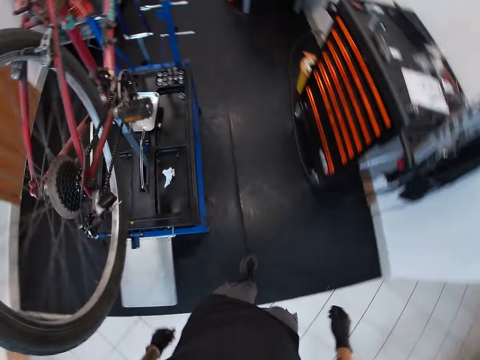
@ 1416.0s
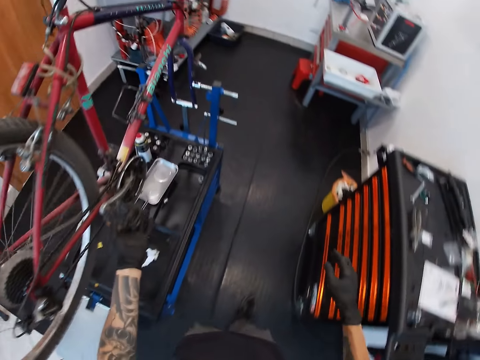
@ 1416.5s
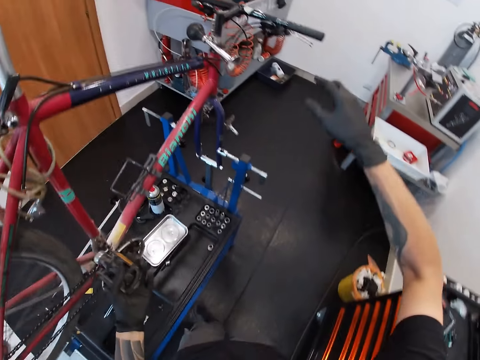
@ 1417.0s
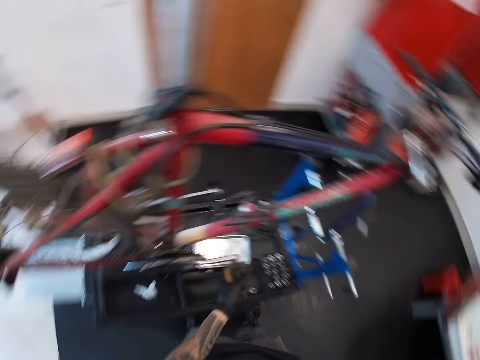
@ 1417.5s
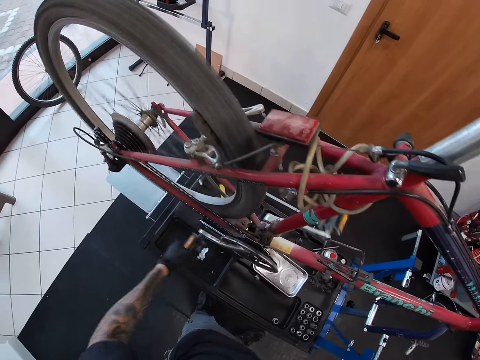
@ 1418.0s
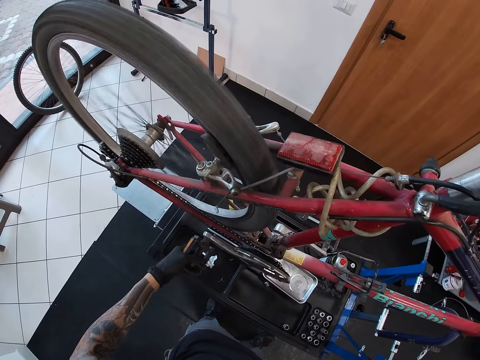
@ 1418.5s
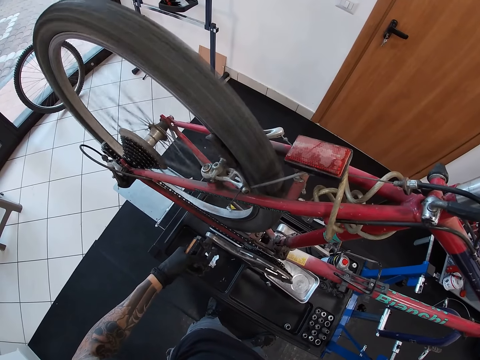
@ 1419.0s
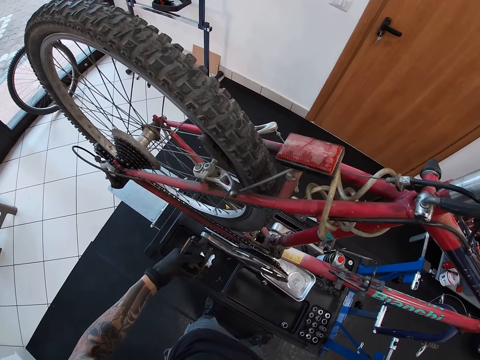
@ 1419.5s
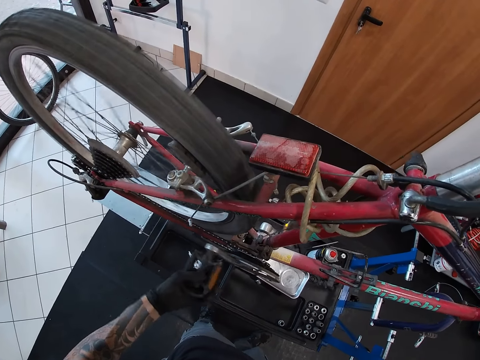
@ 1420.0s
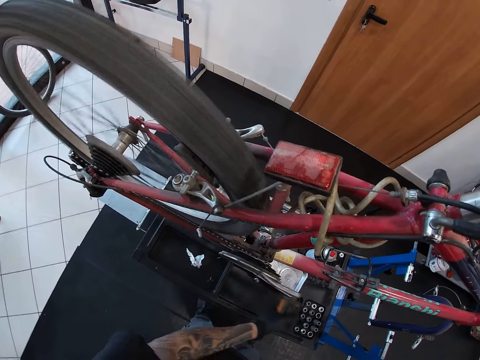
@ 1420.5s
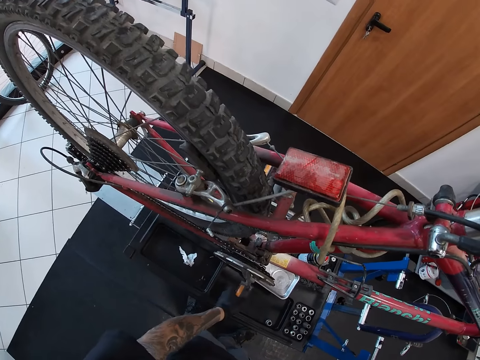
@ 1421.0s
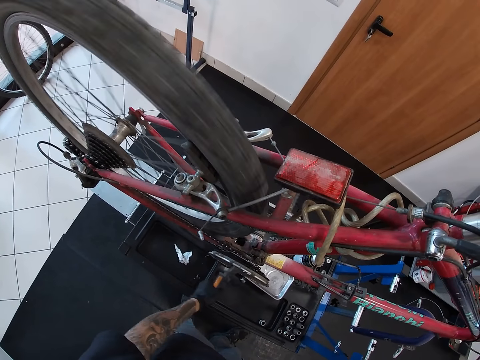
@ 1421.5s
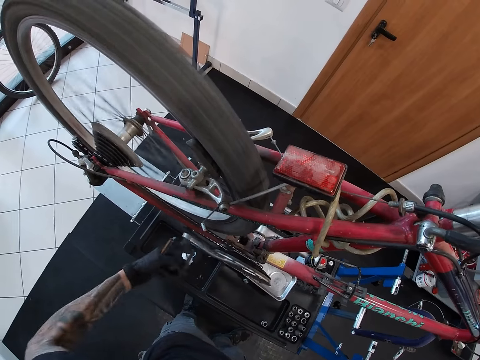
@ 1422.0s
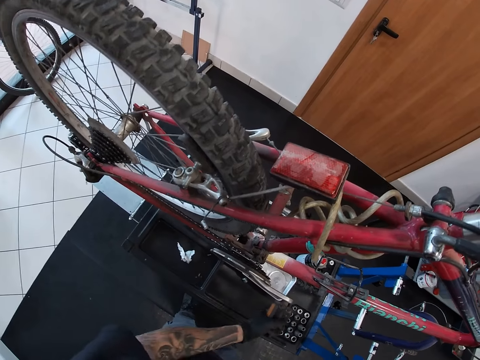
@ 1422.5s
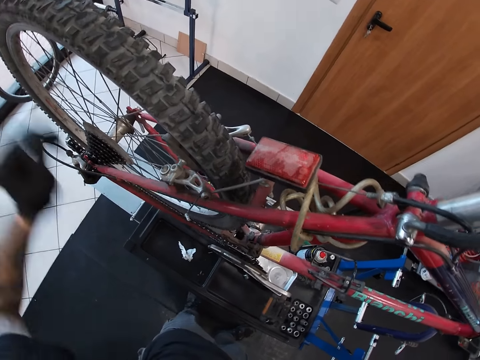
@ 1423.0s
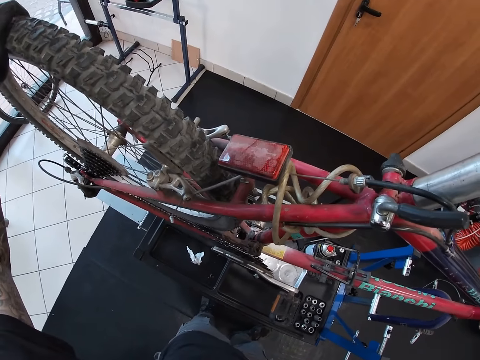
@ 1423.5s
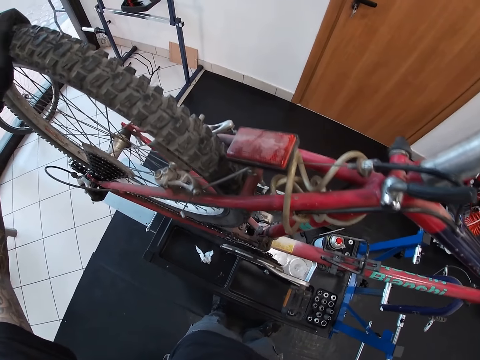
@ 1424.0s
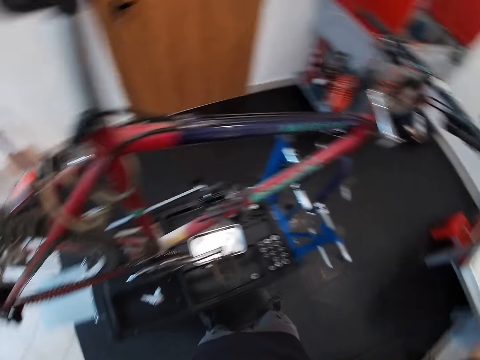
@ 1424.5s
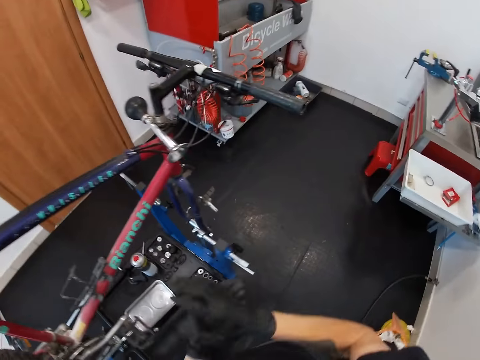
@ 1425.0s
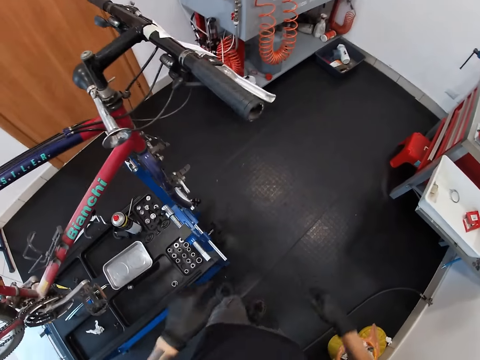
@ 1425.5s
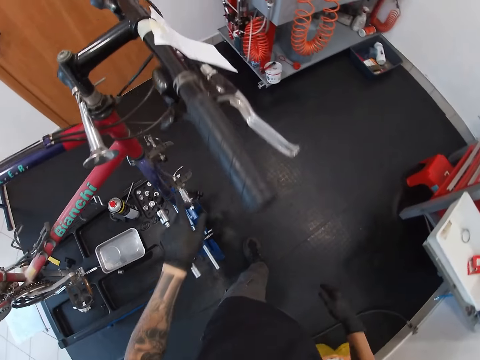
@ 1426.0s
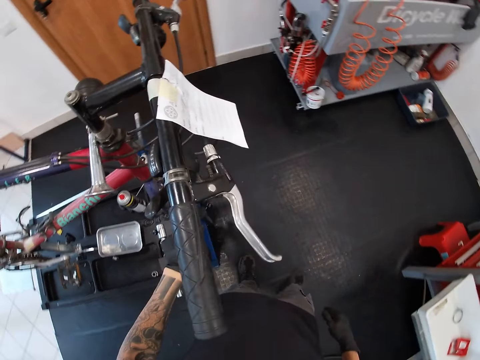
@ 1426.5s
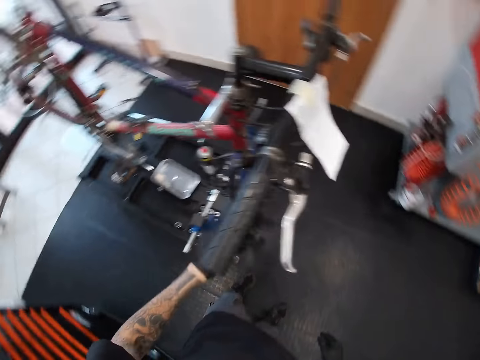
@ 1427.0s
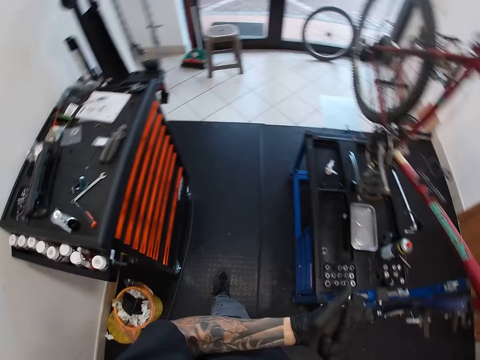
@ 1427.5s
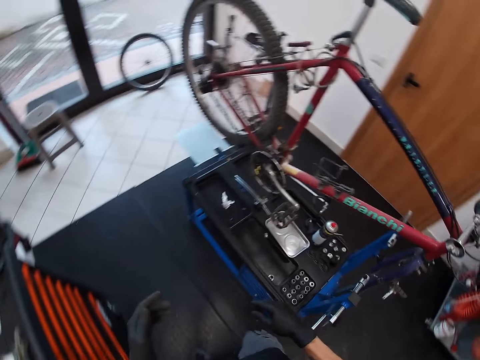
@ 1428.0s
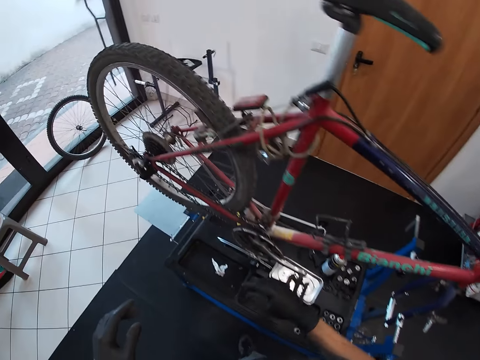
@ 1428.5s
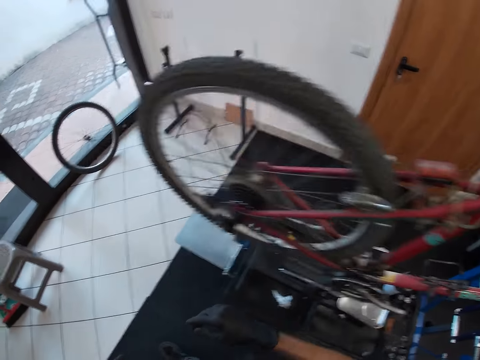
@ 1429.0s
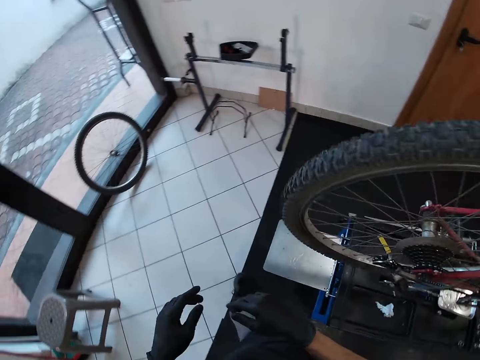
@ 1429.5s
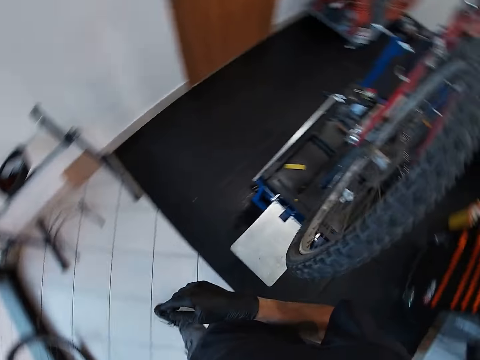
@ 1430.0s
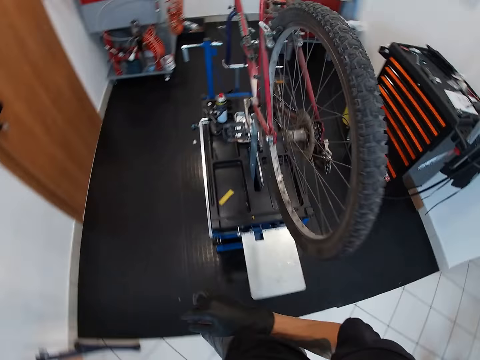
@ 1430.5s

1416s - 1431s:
The camera wearer rotates the pedal with his left gloved hand. He holds a grip of the bicycle with his right gloved hand. He rotates the pedal with his left gloved hand. He does so again. He holds the bicycle with his left gloved hand. He touches a front brake of the bicycle with his left gloved hand. He walks.

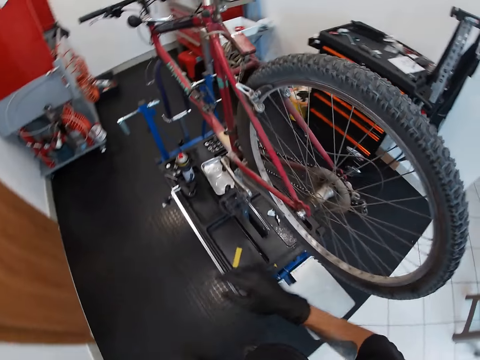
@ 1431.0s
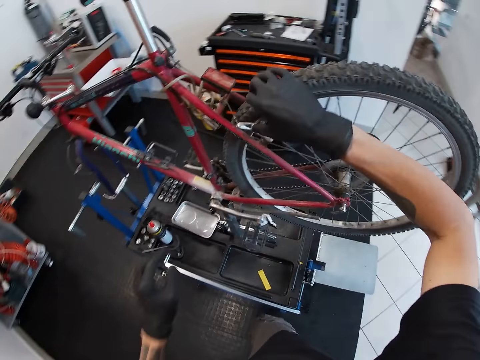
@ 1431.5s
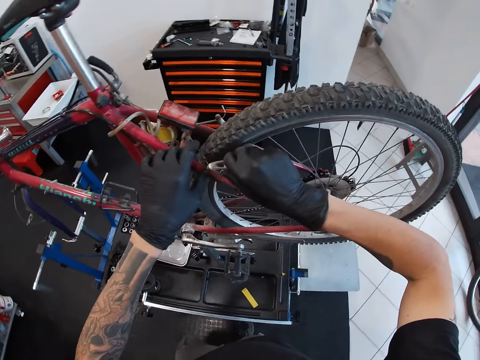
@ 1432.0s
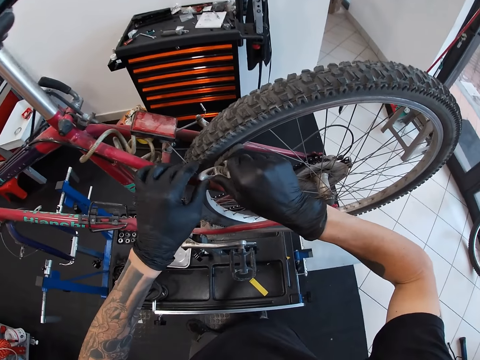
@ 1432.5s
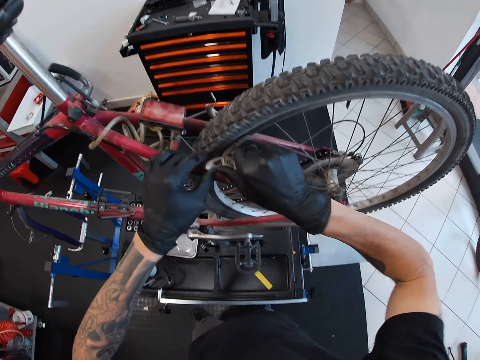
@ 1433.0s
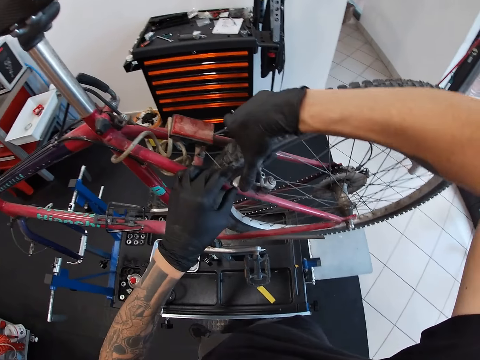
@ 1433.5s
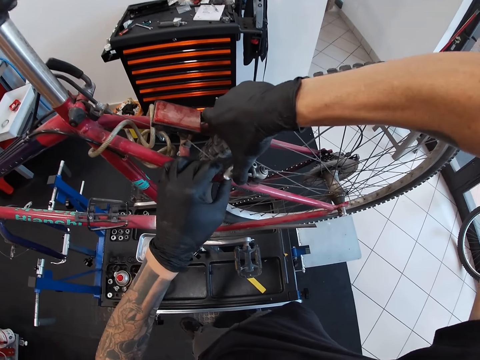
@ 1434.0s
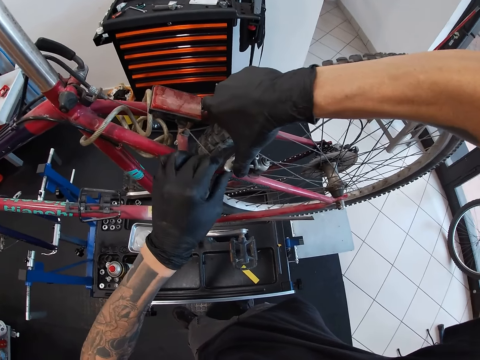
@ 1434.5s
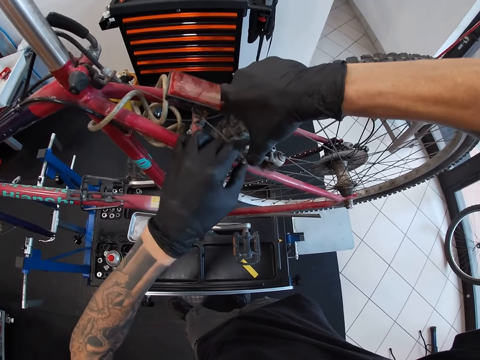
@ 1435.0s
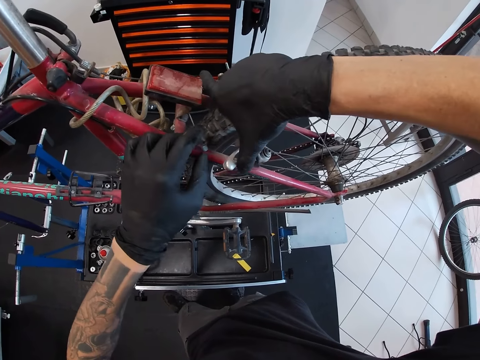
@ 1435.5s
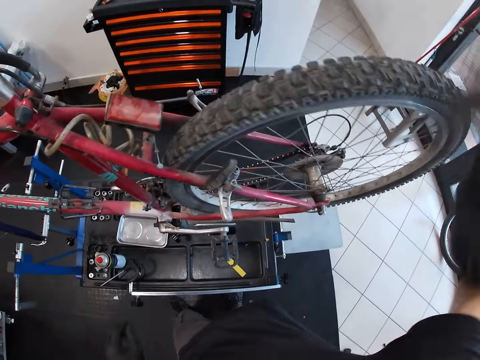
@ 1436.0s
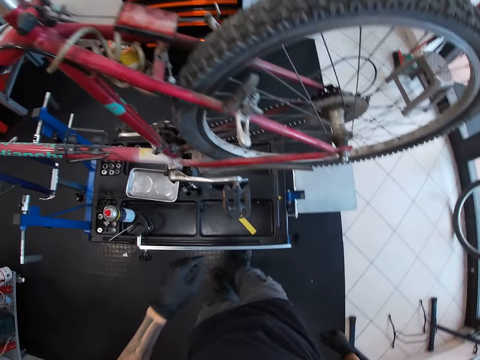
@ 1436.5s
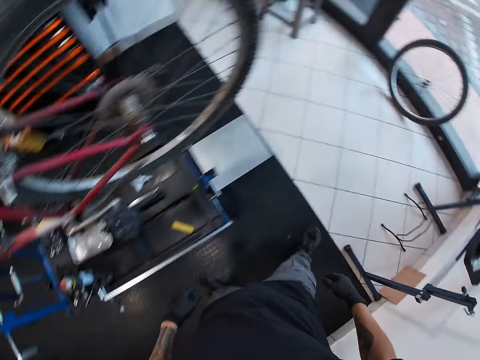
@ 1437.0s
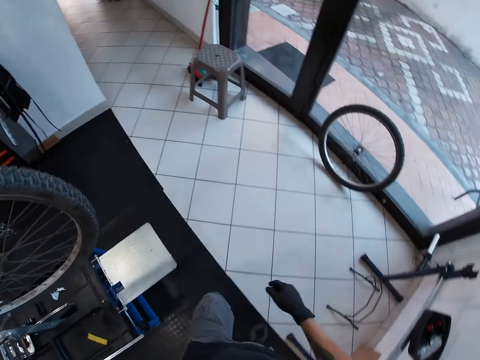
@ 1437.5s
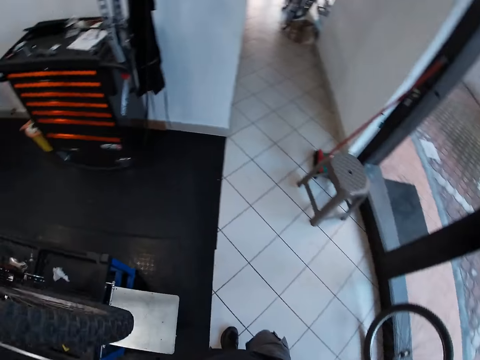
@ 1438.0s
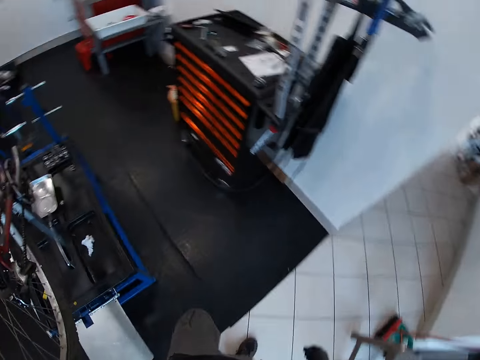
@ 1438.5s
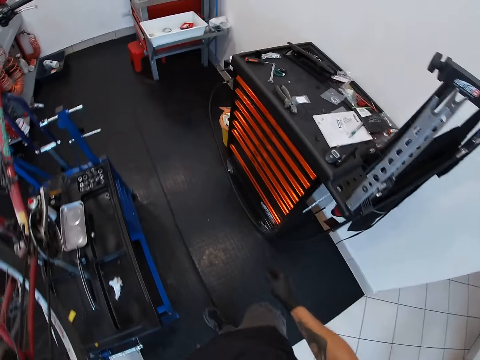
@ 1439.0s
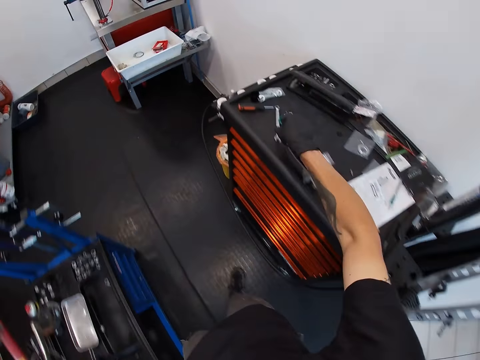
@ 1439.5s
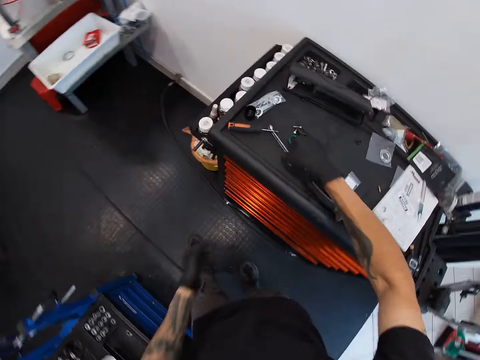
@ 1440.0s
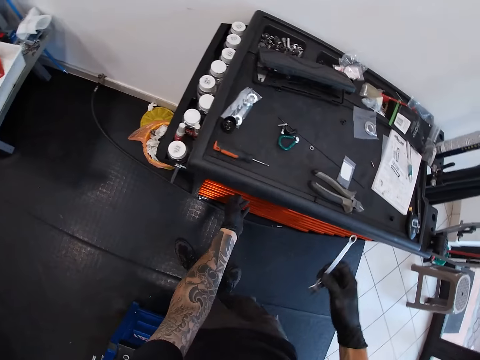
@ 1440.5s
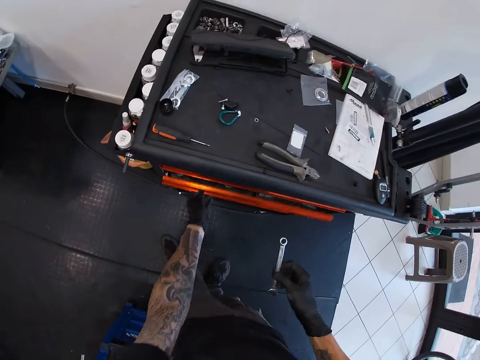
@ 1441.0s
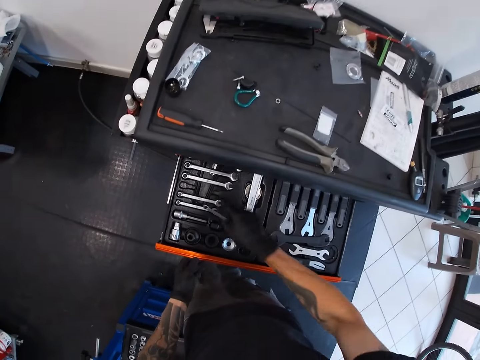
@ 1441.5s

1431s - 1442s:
The camera wearer removes the rear brake cable from the rear brake with both hands. He walks. He picks up a spanner from a drawer with his right gloved hand. He opens the drawer with his left gloved hand.
